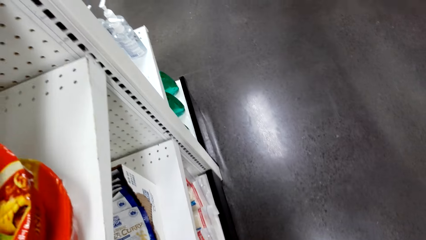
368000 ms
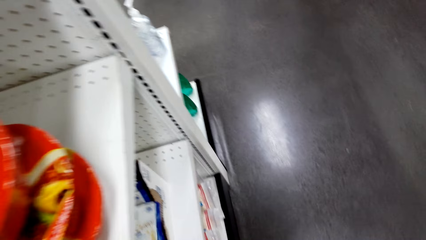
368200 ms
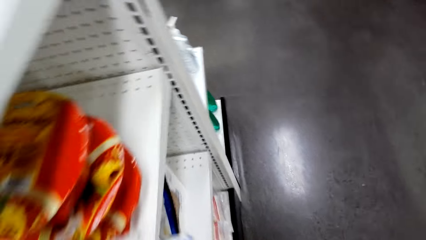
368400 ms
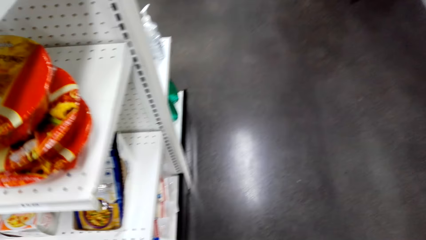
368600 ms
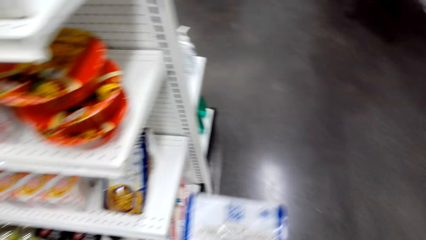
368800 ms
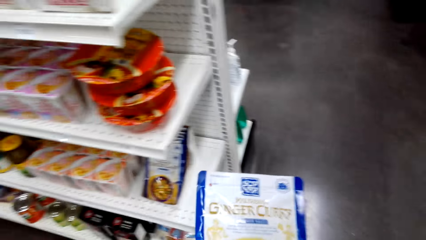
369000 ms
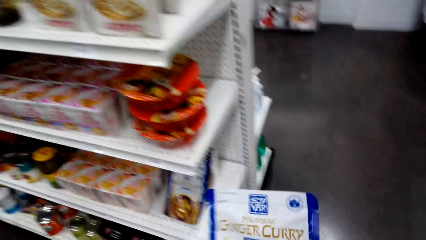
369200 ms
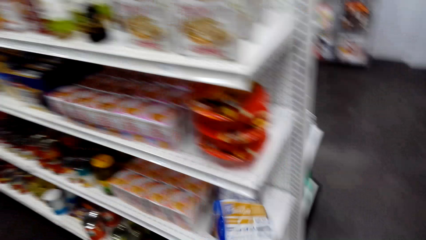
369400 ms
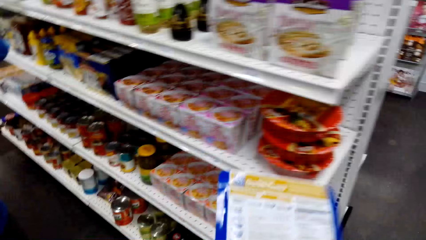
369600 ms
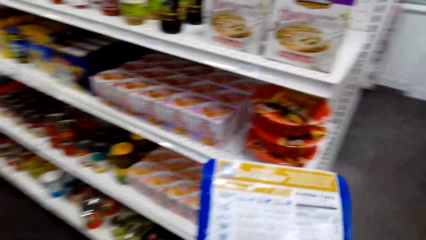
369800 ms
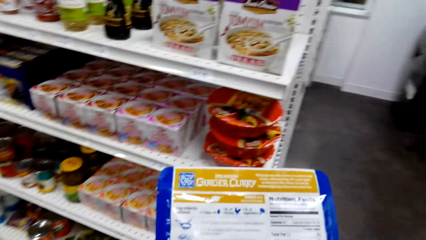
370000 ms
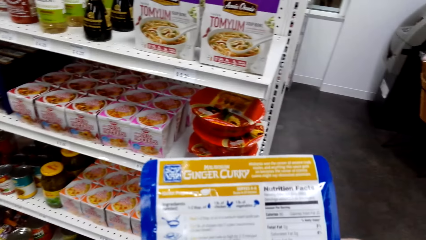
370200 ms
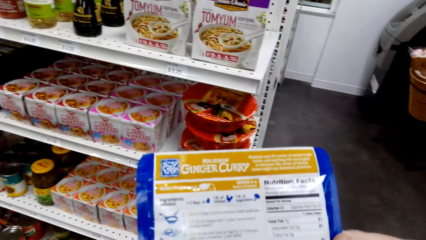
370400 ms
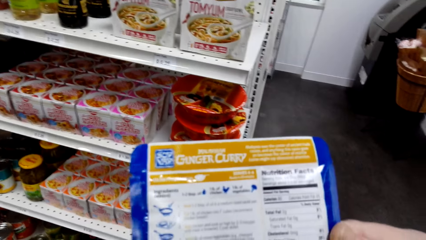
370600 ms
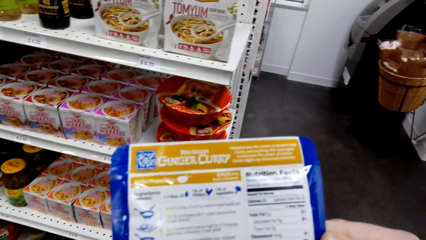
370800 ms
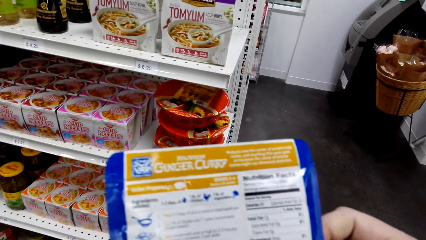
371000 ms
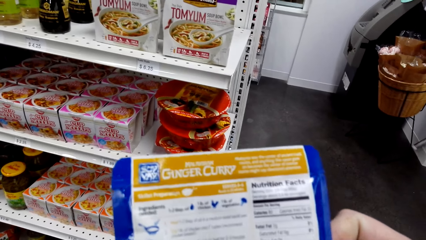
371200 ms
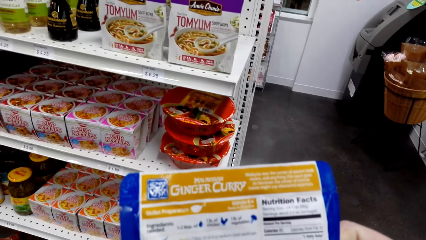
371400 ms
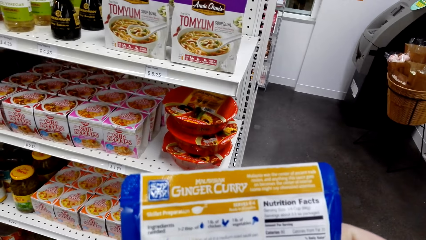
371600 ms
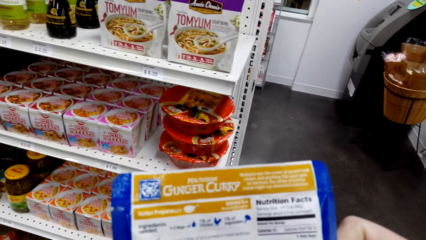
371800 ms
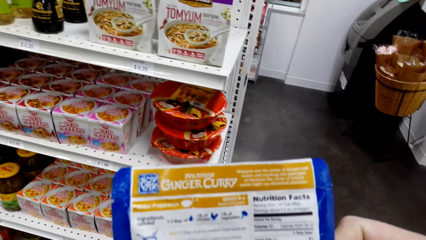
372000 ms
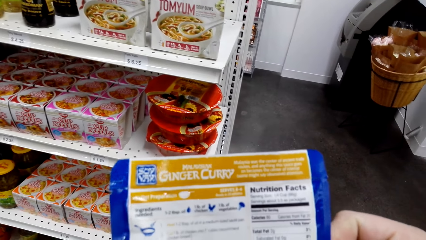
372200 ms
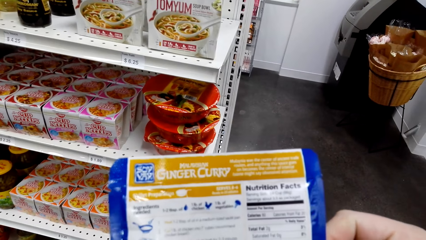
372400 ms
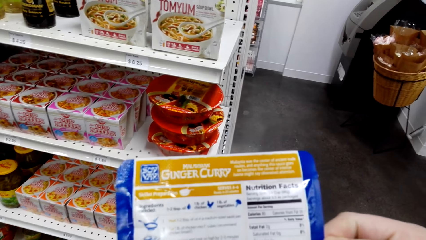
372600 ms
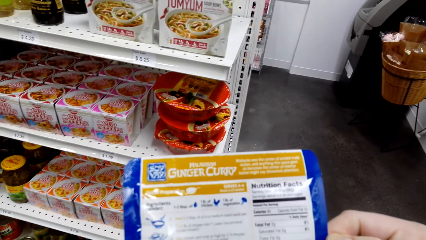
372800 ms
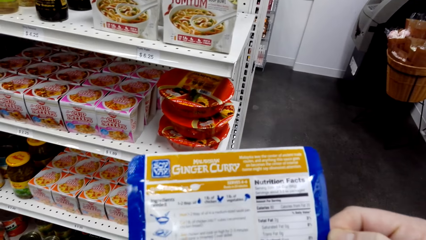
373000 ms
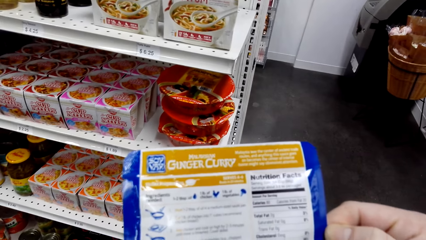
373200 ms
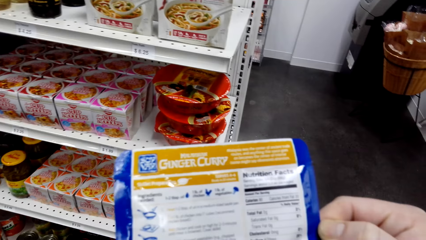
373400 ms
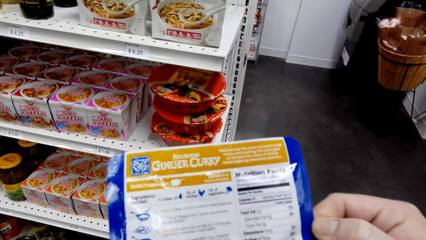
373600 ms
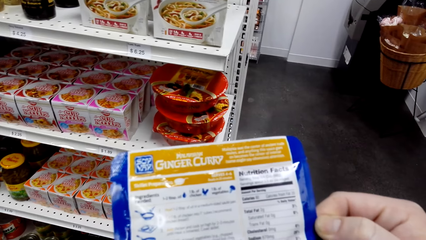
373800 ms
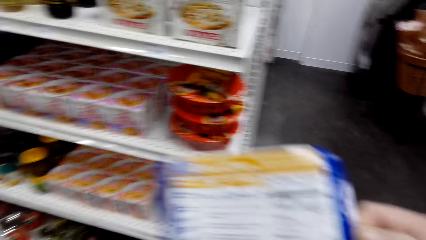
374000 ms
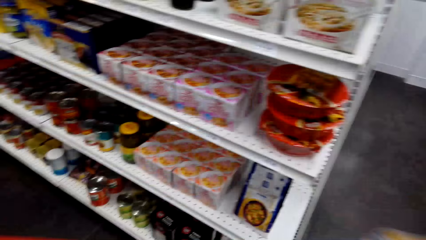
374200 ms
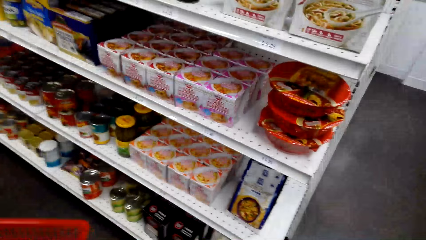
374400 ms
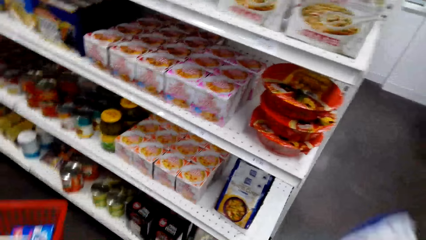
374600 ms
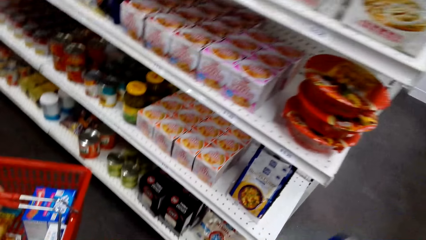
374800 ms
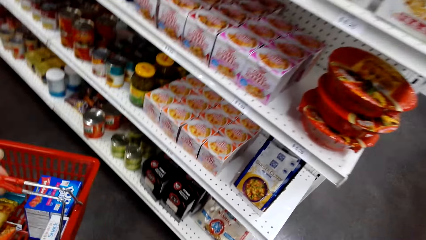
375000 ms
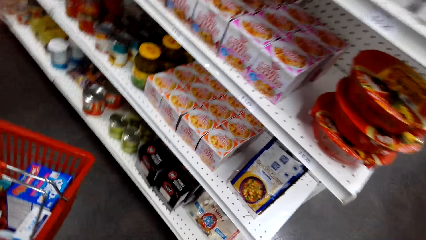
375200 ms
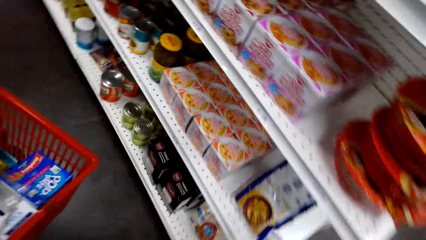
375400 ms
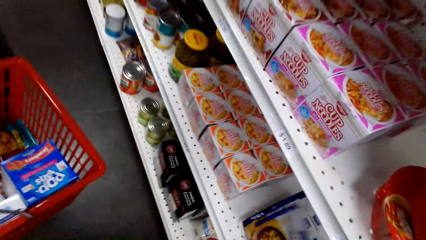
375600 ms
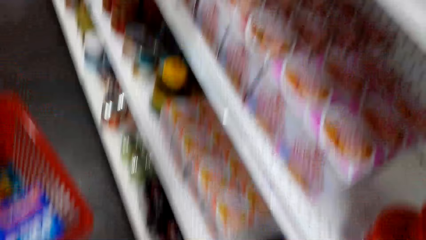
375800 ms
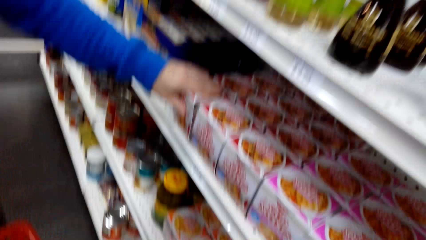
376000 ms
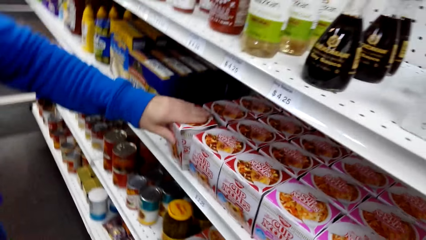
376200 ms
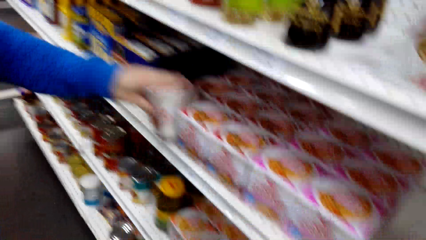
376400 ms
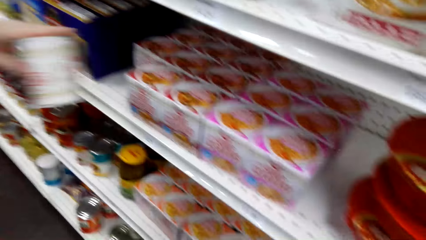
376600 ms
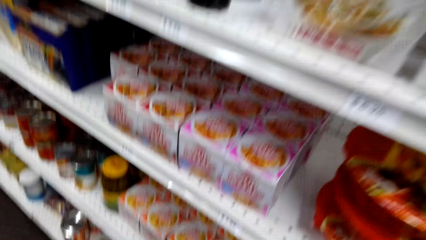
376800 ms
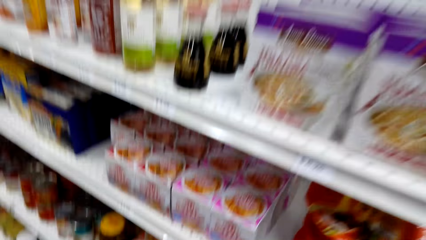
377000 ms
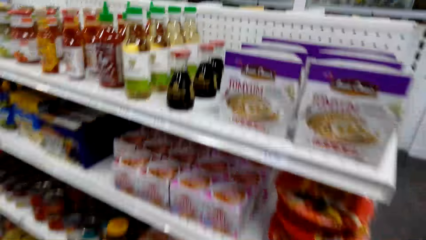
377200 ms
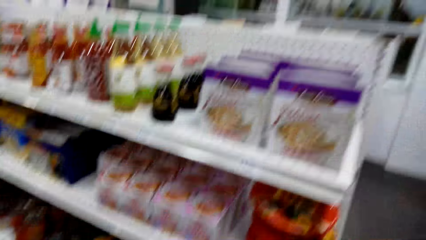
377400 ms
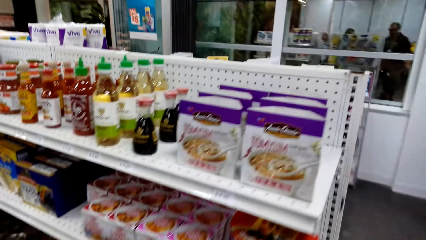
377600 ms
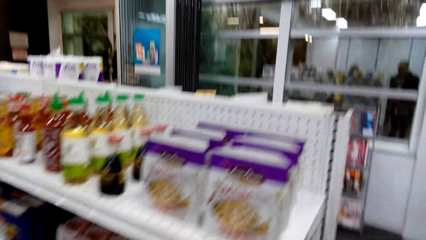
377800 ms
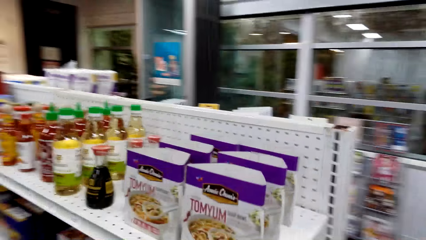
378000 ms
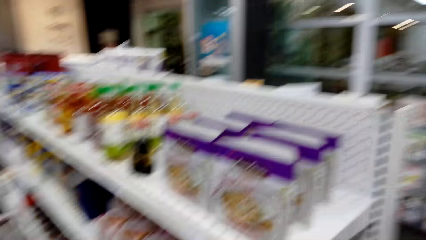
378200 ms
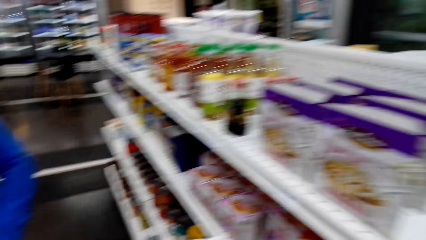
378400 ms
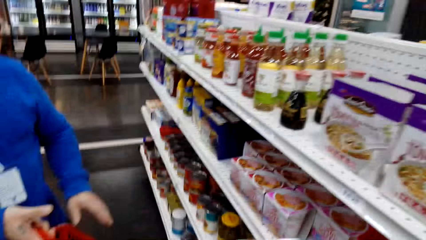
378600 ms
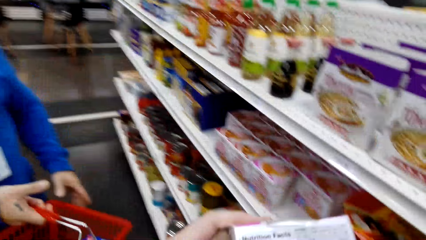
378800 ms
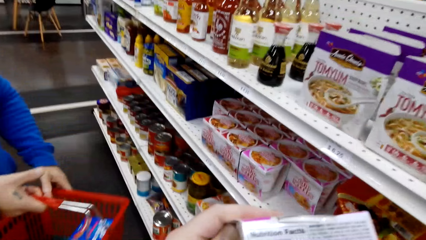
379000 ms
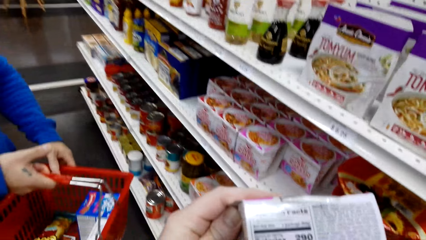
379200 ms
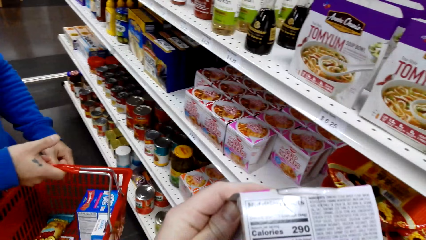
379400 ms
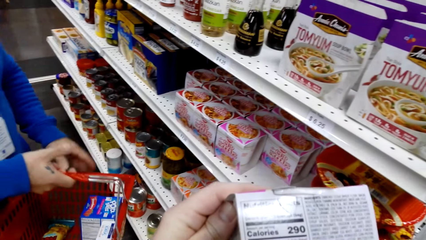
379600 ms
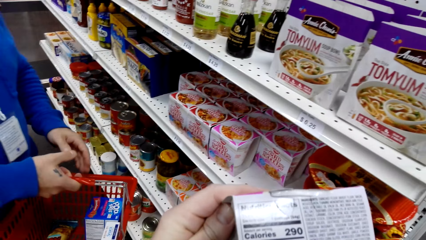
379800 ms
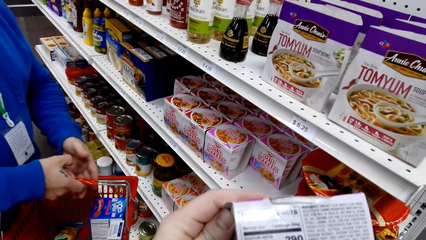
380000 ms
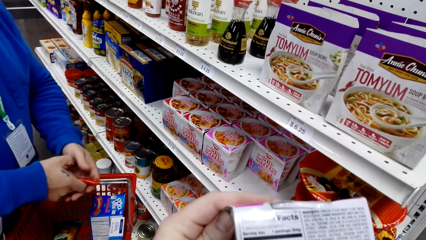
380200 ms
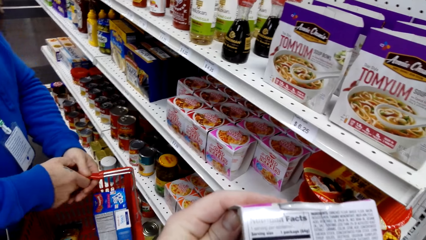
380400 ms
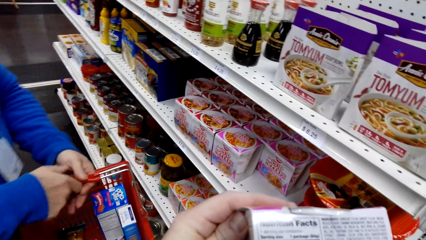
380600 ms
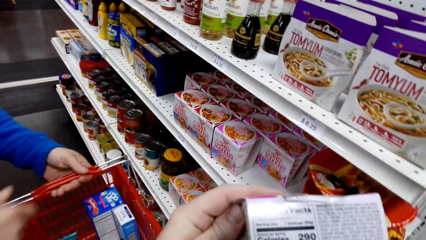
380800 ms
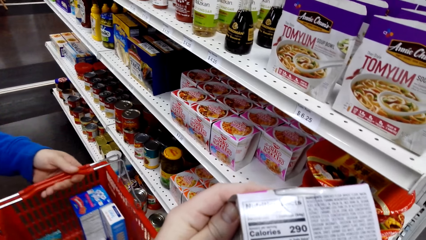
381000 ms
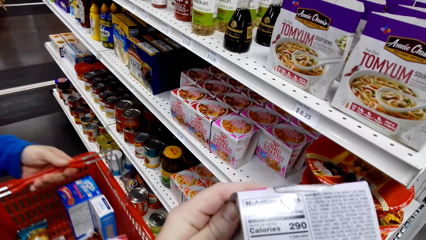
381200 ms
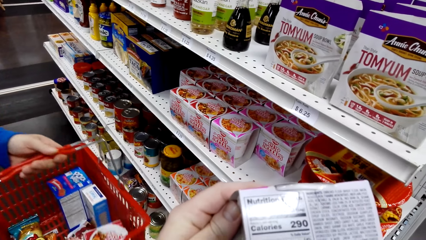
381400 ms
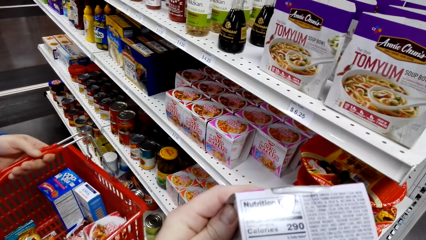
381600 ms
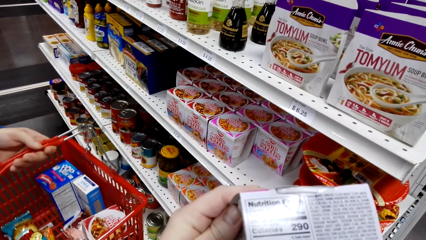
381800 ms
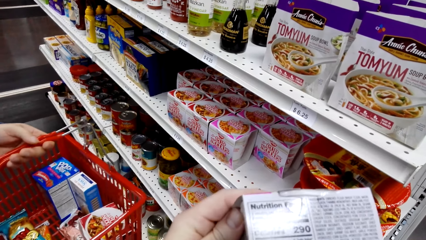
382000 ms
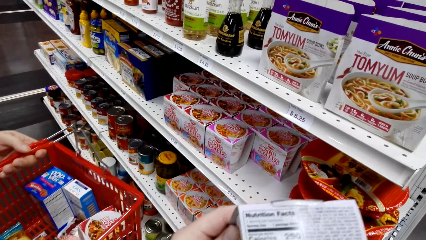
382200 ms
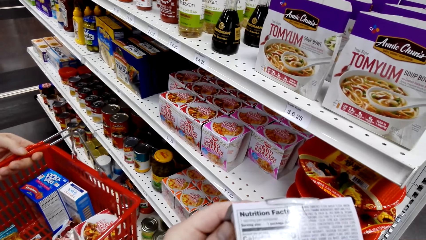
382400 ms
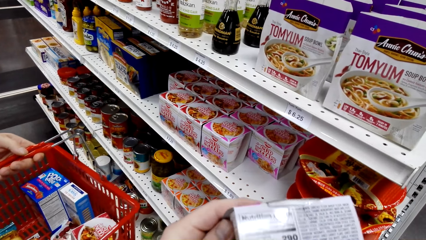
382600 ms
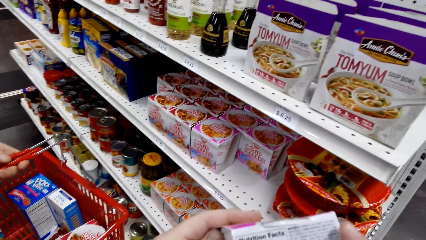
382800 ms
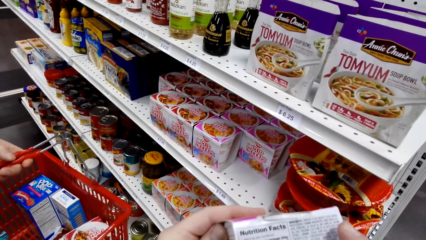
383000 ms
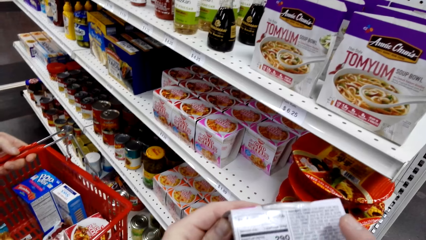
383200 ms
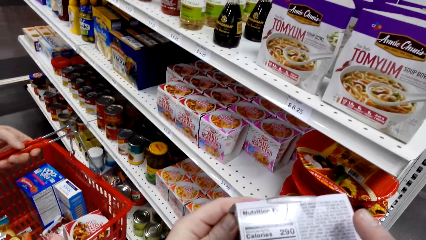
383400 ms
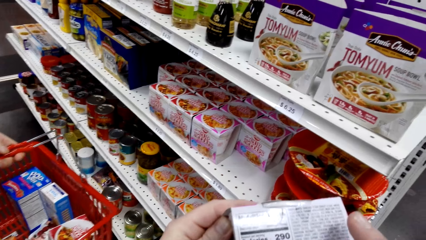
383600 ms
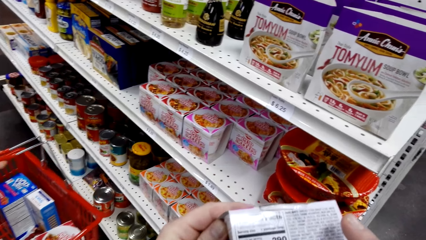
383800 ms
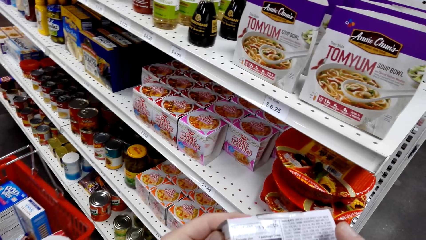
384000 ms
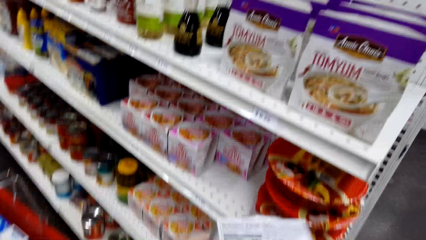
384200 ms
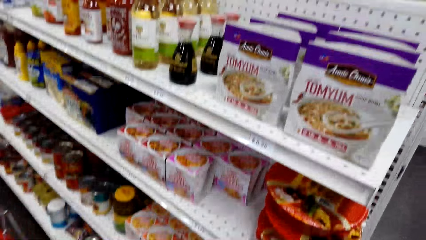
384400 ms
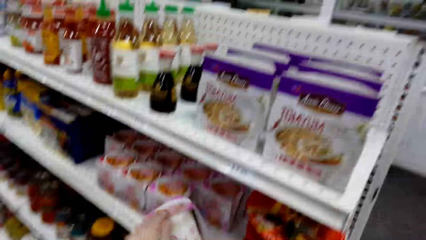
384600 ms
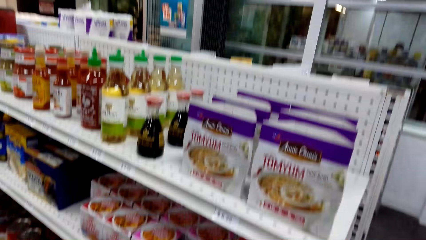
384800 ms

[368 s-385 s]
The camera wearer holds ginger curry. They turn the ginger curry. They look at something. A man picks up cup noodles. The man holds a basket with the other hand.
